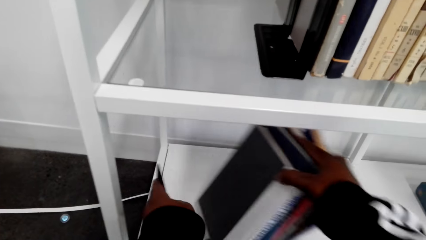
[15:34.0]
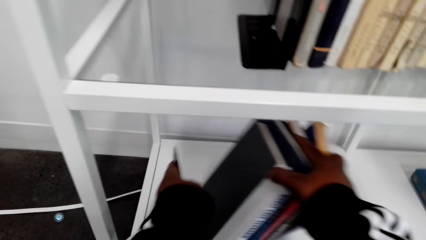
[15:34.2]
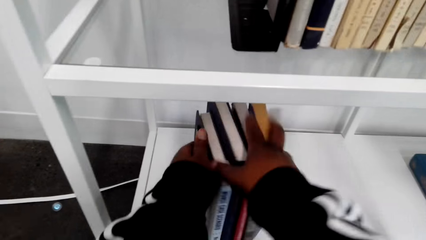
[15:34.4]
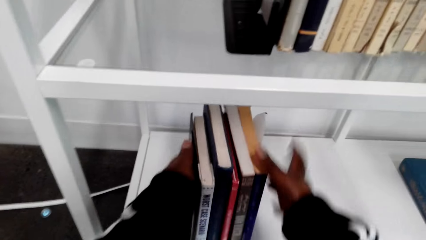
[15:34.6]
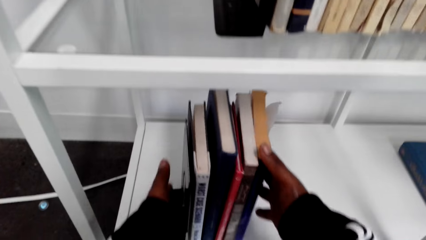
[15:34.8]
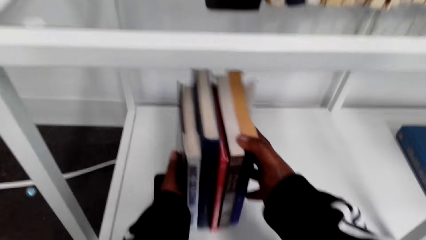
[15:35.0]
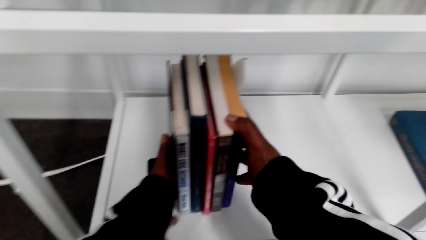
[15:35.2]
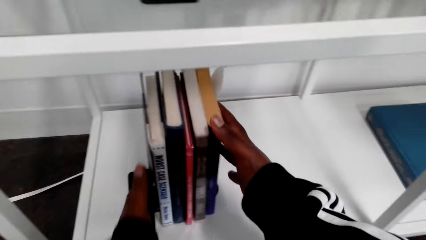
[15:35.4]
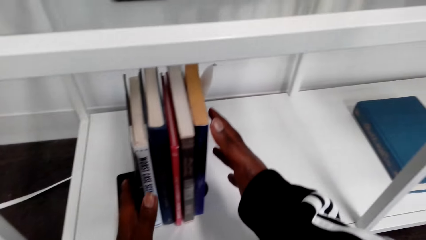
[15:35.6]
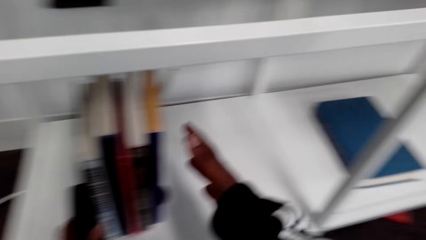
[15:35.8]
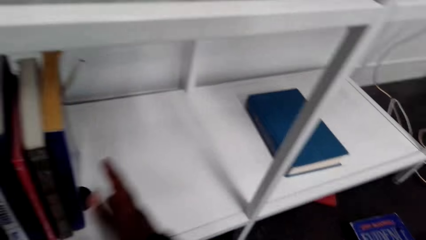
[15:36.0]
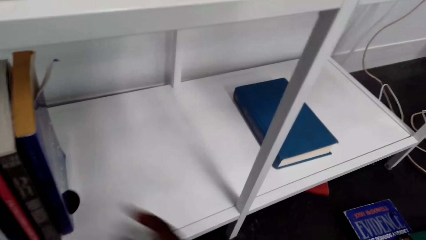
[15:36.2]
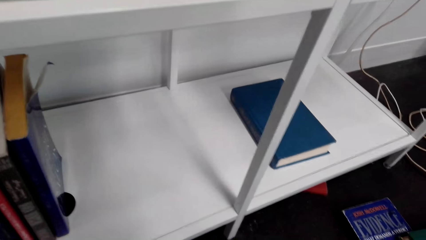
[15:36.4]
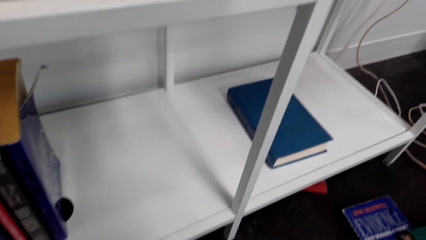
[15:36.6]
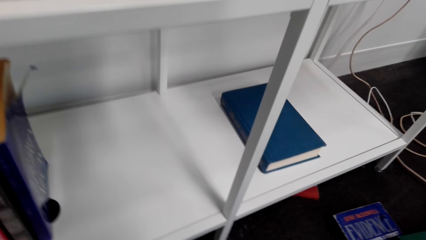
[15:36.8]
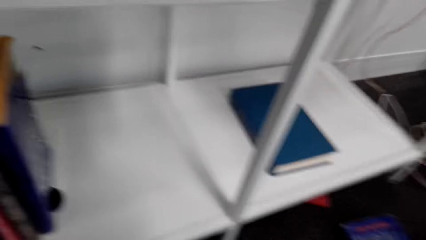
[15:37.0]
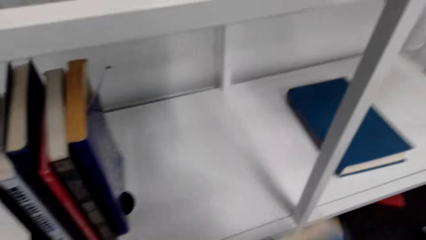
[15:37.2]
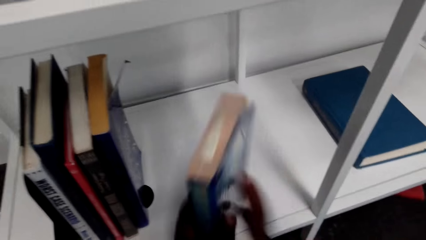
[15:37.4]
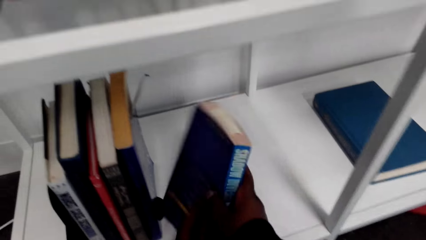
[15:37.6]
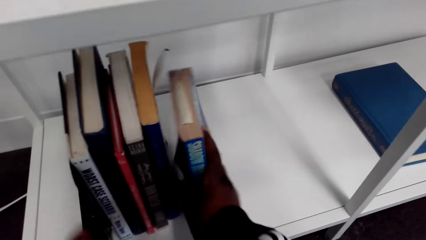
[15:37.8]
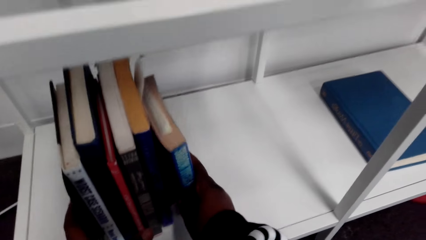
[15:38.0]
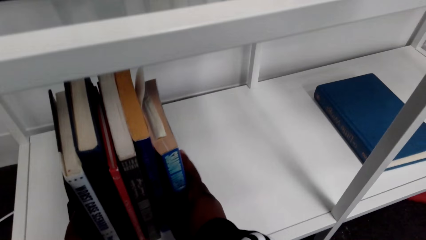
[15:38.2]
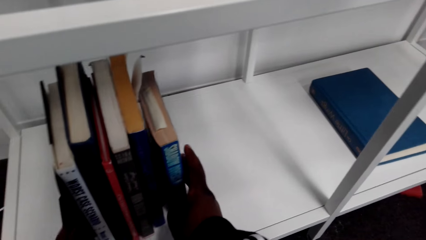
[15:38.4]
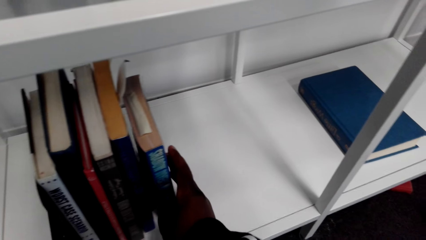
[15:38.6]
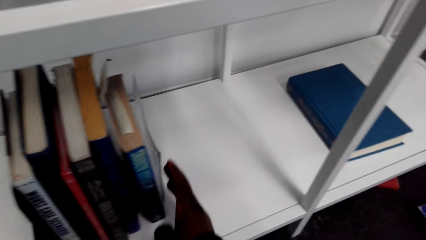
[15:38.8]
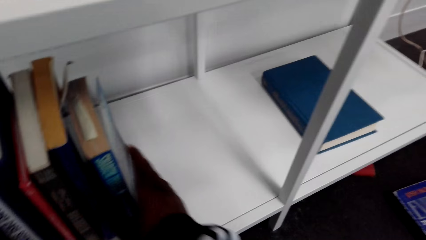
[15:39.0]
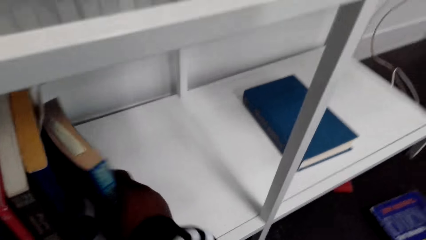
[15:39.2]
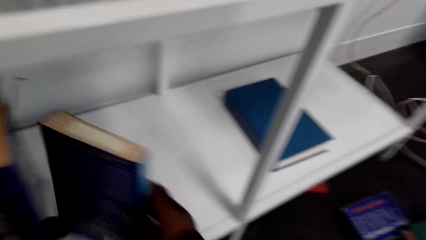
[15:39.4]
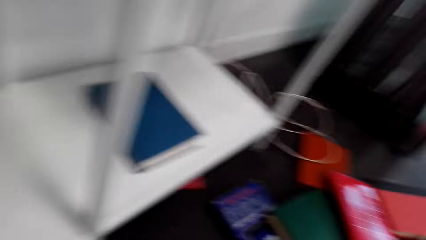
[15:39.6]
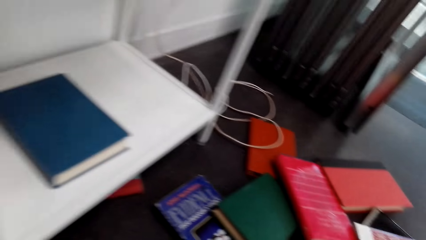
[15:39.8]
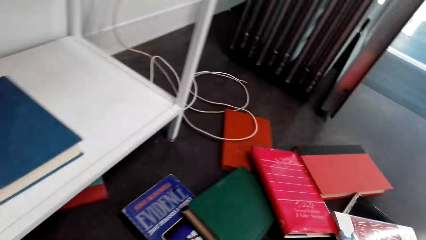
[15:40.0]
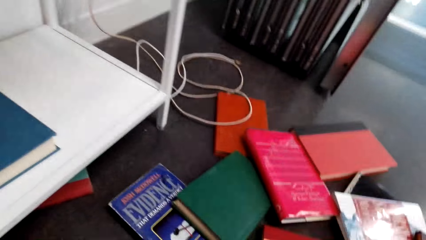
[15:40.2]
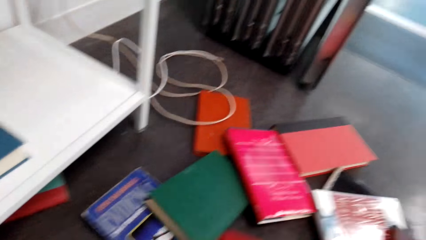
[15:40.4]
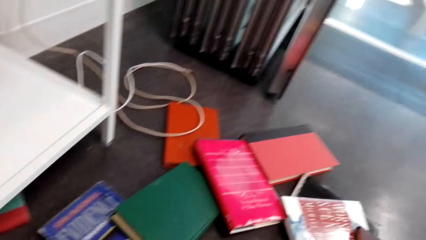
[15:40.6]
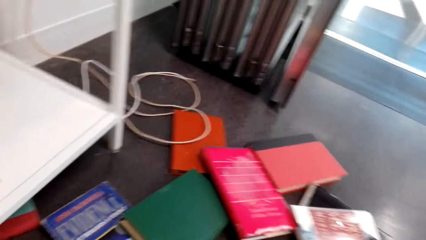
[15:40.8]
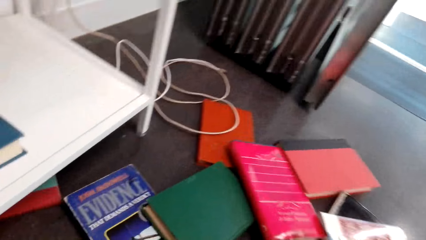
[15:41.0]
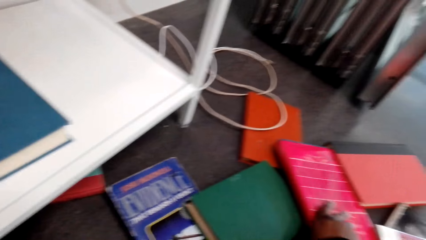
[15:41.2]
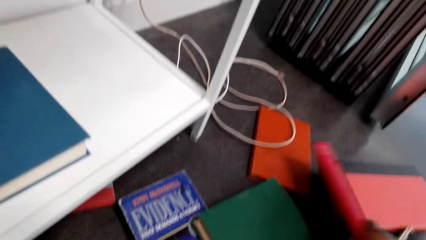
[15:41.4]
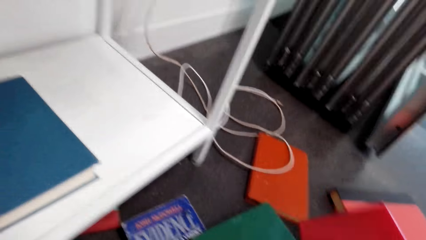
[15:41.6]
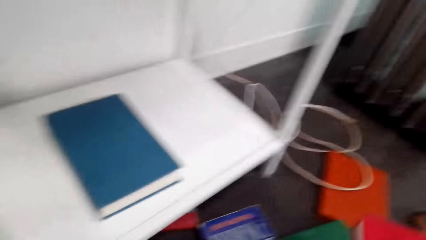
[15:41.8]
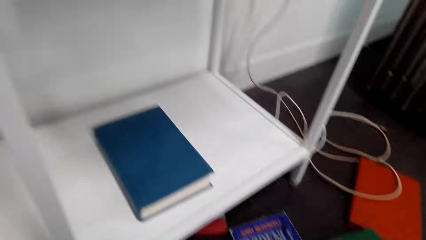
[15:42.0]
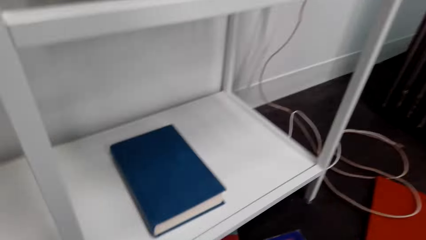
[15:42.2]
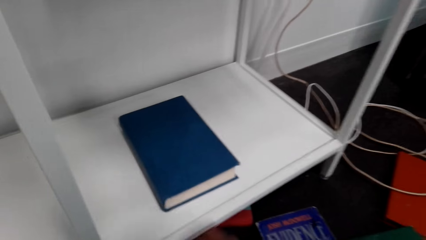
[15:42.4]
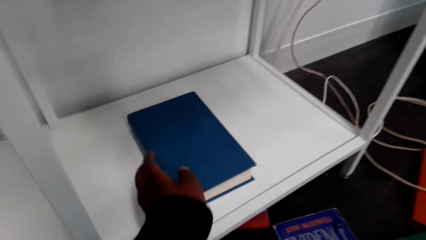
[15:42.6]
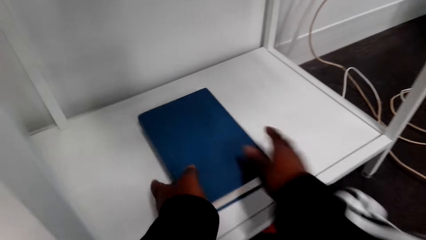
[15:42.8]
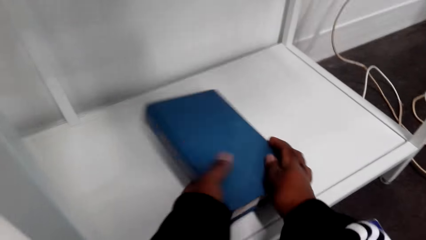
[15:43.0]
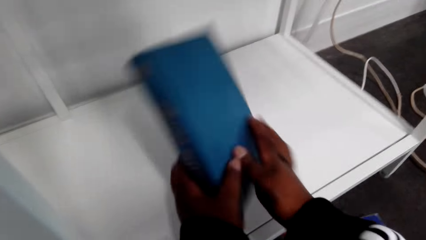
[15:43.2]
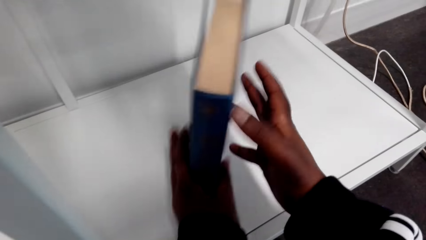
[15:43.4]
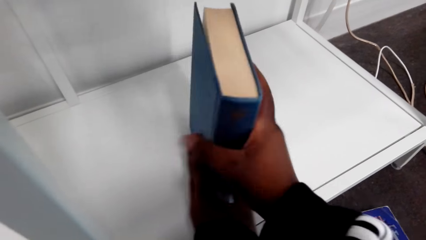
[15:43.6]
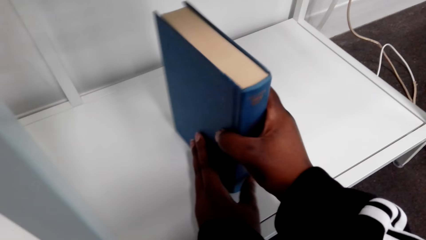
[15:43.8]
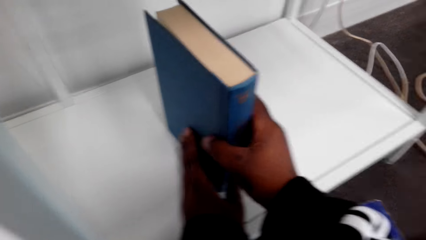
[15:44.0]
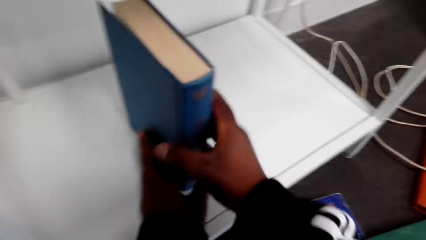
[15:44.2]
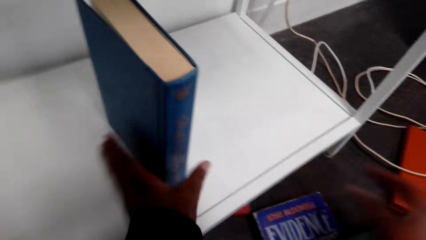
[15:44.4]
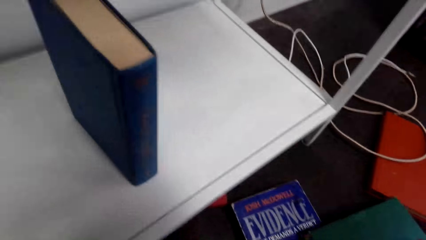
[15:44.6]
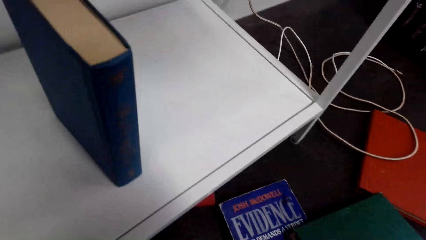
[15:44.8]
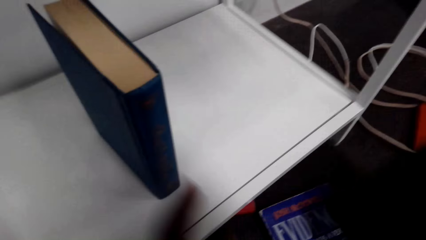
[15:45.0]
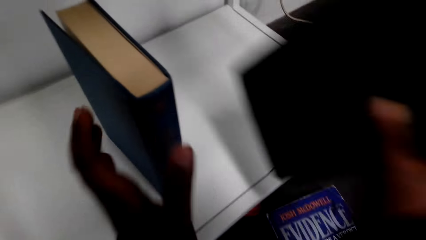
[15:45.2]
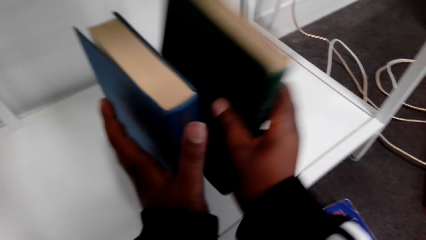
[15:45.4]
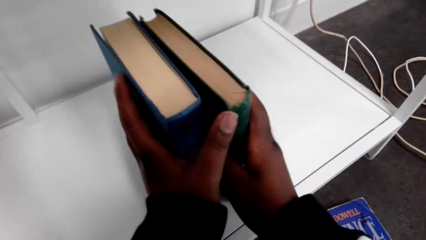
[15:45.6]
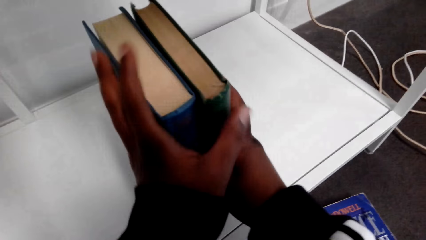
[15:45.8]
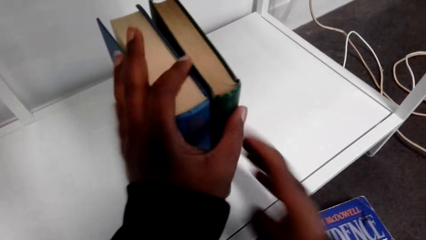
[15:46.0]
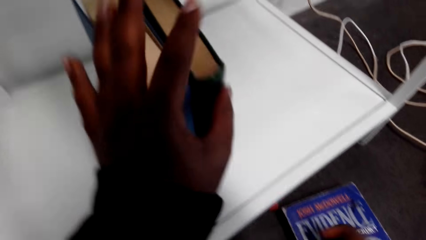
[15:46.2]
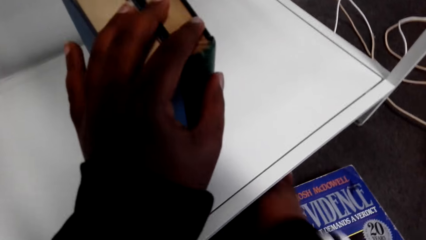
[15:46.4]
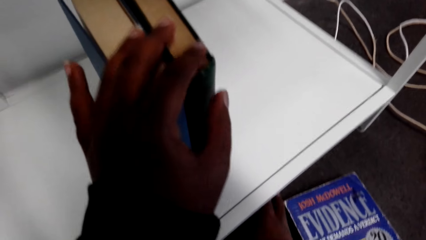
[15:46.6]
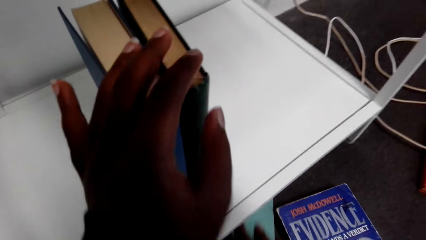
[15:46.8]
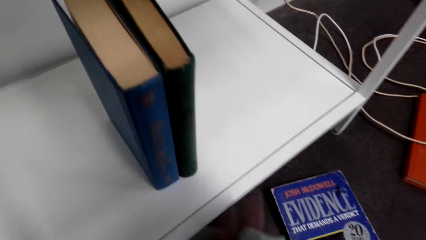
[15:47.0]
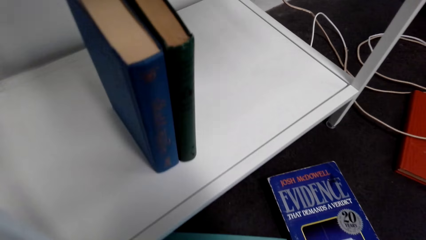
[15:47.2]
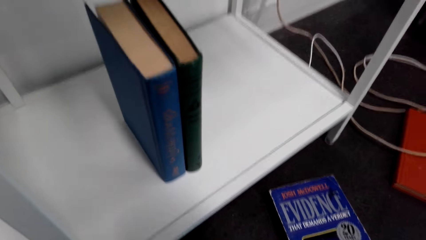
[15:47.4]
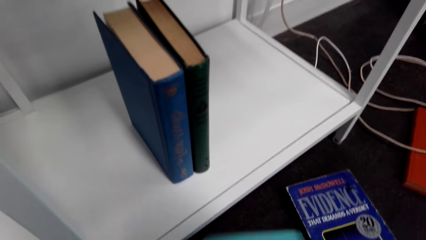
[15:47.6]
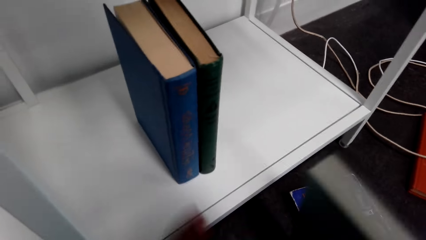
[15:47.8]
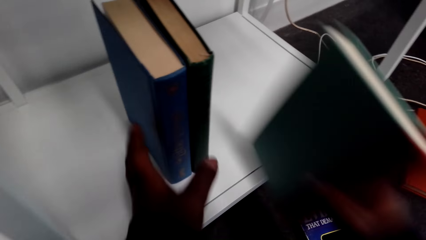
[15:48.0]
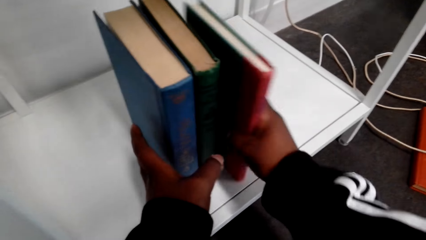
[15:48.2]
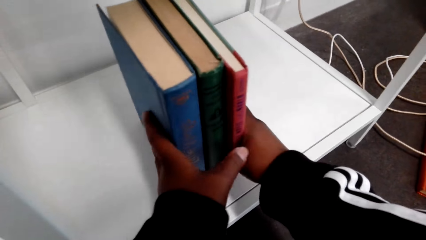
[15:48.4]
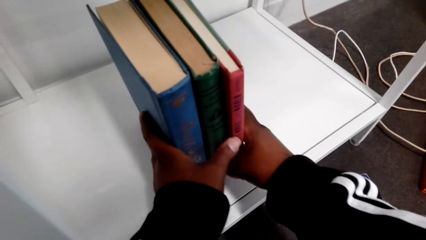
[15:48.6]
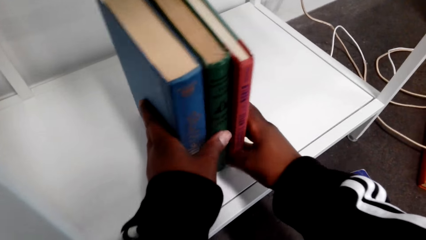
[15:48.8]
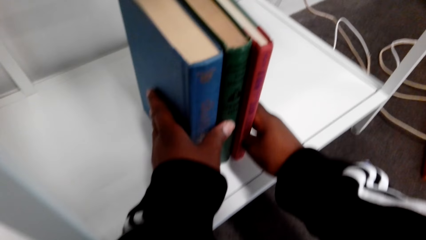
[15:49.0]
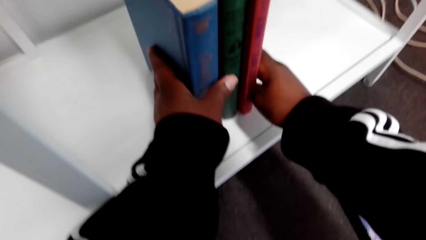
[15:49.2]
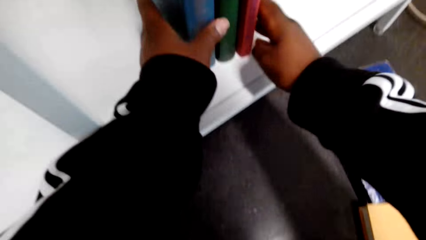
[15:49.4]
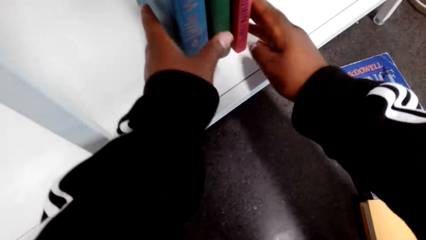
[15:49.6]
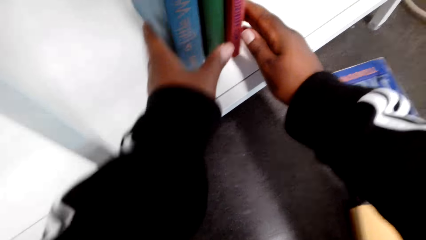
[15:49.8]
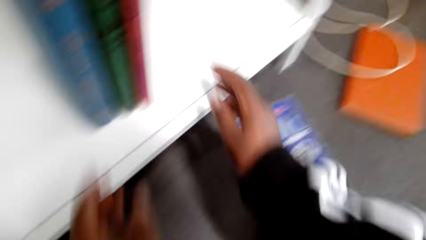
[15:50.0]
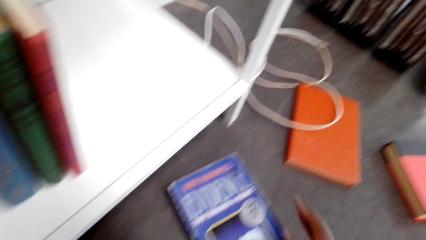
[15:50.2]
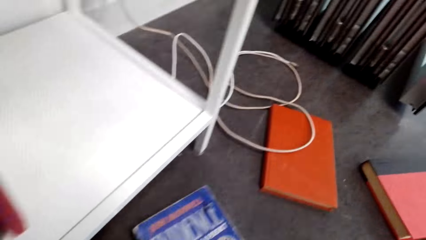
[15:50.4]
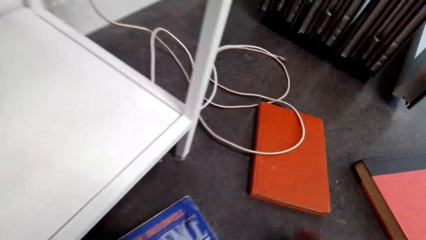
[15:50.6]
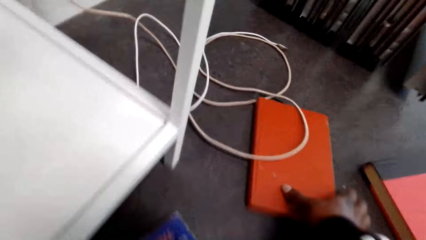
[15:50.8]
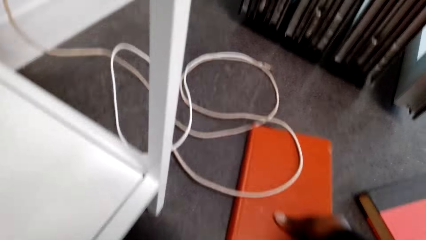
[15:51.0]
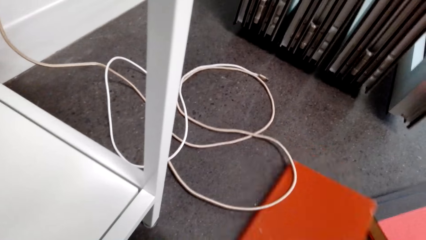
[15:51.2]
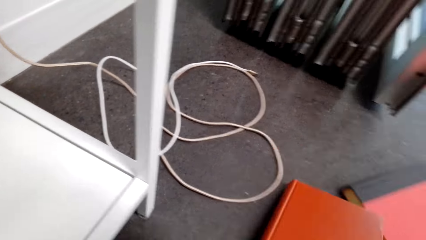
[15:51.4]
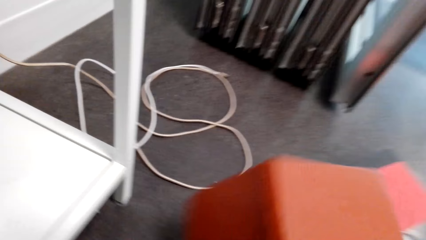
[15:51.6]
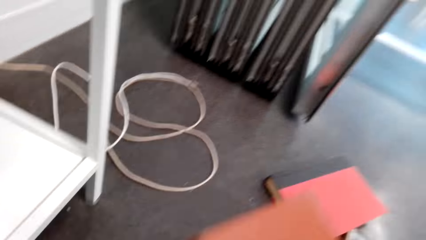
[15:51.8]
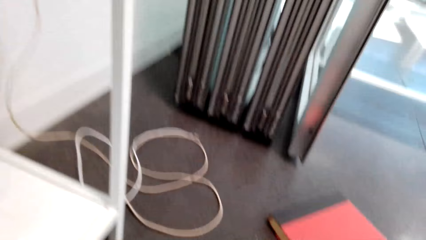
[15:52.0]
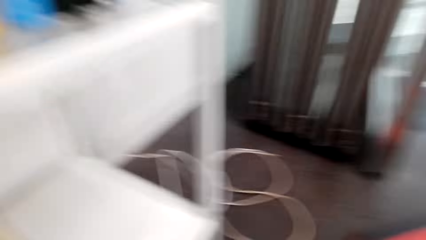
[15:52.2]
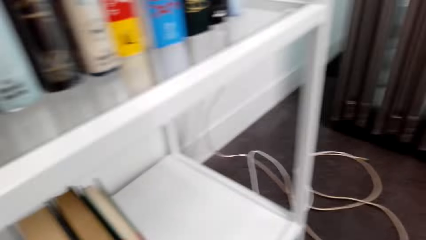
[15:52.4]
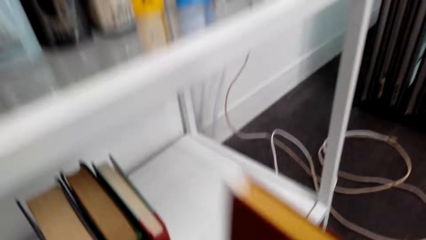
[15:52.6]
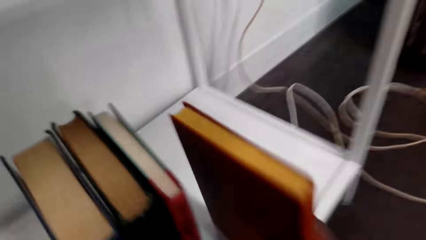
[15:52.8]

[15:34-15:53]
The camera wearer holds books with a bookend. They adjust a book in the bookcase. They put a book on a shelf. They remove the book from the bookcase. They put a book on the floor. They look around on the floor. They adjust a book on the floor. They pick up a book. They adjust a book in the bookcase. They pick up a book. They arrange a book in the bookcase. They put a book on the shelf. They pick up a book on the floor. They arrange a book in the bookcase. They put a book on the shelf. They pick up a book on the floor.
